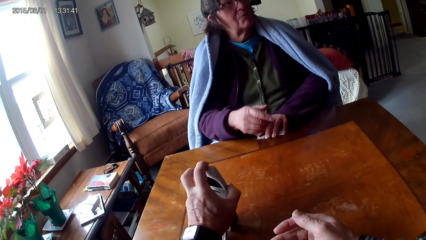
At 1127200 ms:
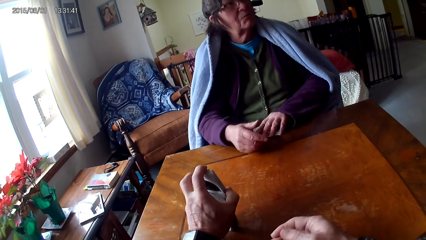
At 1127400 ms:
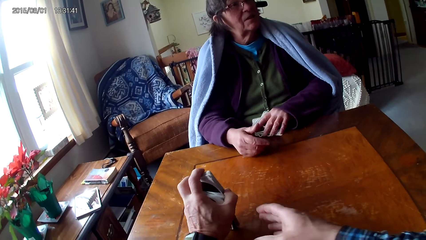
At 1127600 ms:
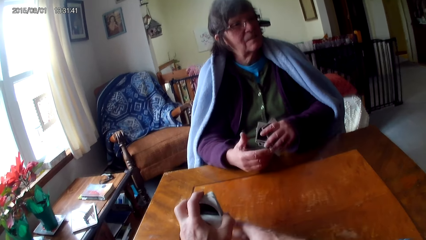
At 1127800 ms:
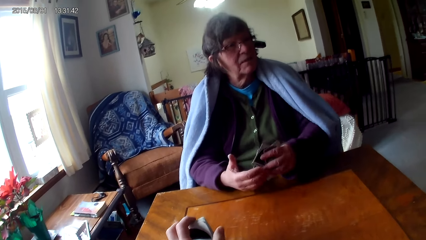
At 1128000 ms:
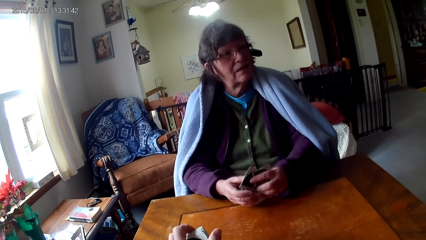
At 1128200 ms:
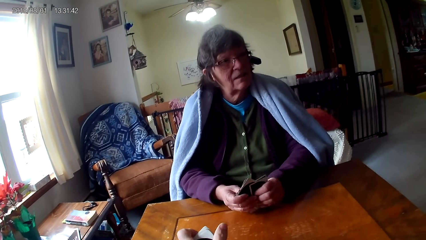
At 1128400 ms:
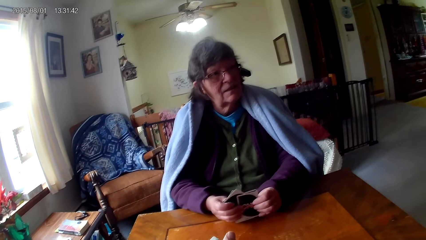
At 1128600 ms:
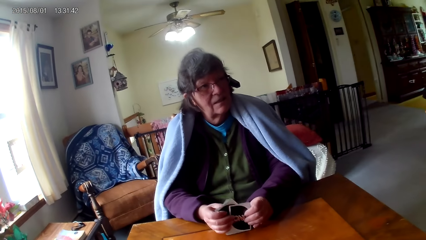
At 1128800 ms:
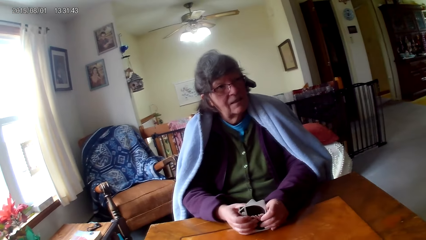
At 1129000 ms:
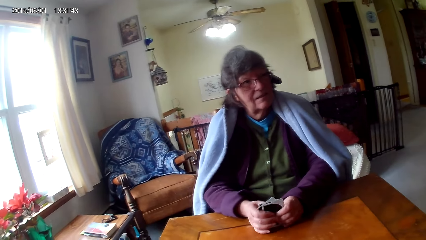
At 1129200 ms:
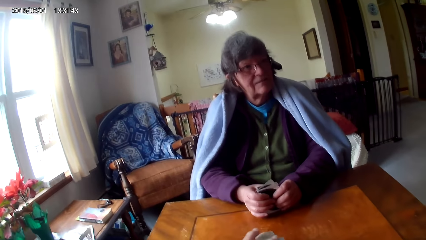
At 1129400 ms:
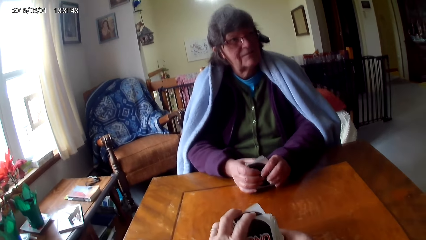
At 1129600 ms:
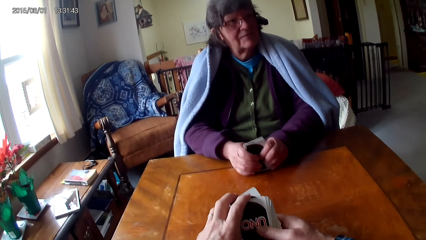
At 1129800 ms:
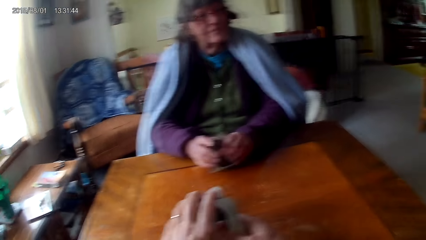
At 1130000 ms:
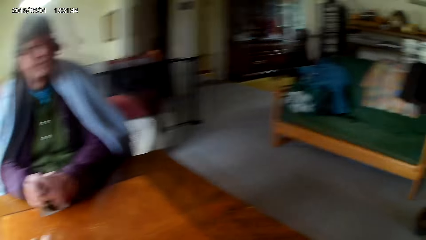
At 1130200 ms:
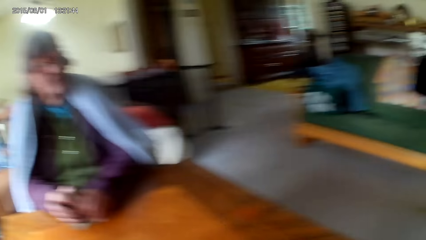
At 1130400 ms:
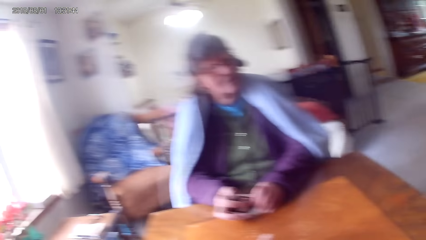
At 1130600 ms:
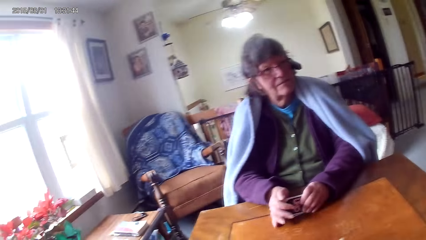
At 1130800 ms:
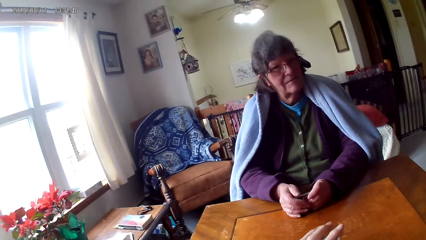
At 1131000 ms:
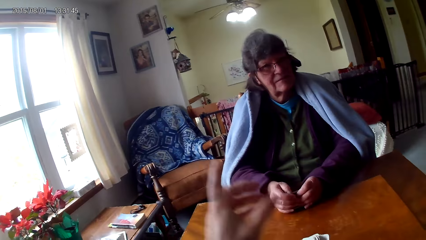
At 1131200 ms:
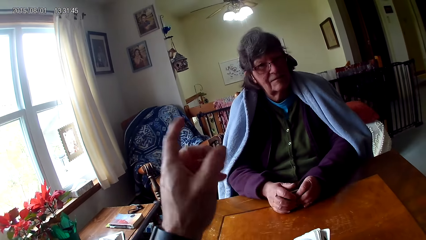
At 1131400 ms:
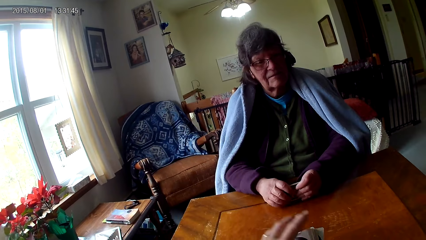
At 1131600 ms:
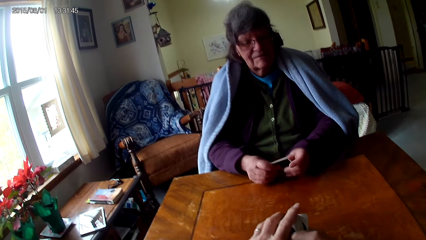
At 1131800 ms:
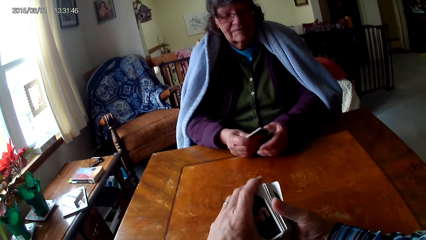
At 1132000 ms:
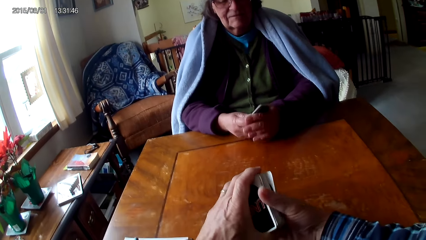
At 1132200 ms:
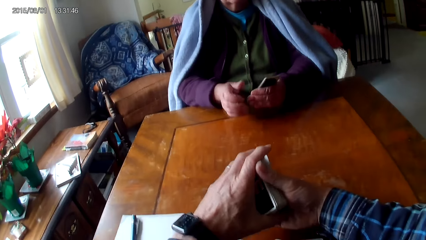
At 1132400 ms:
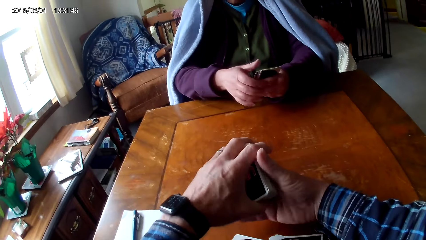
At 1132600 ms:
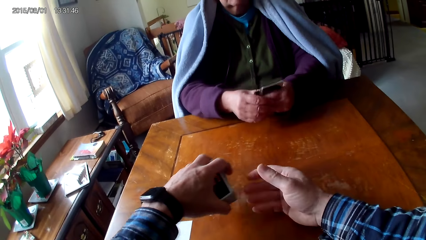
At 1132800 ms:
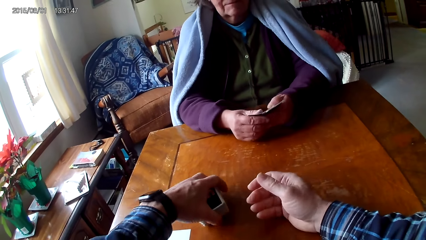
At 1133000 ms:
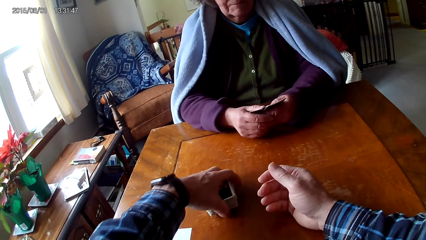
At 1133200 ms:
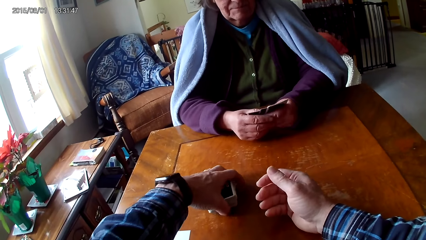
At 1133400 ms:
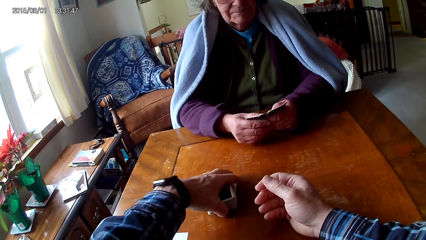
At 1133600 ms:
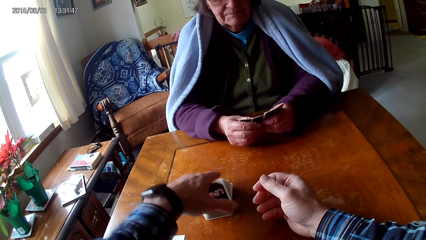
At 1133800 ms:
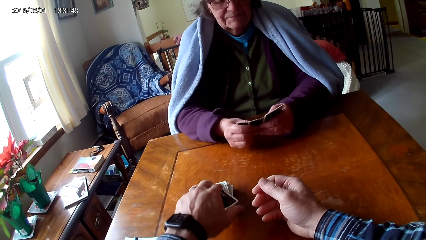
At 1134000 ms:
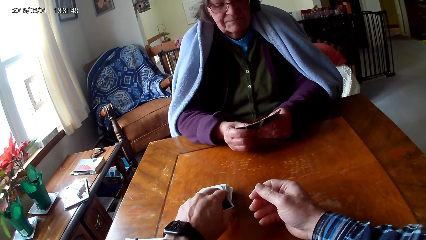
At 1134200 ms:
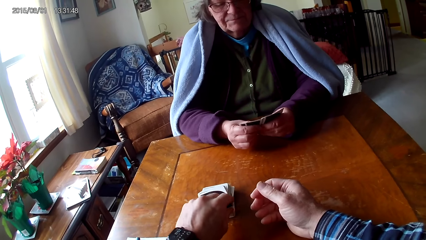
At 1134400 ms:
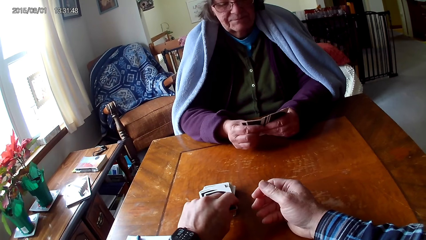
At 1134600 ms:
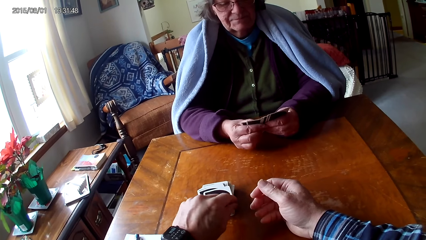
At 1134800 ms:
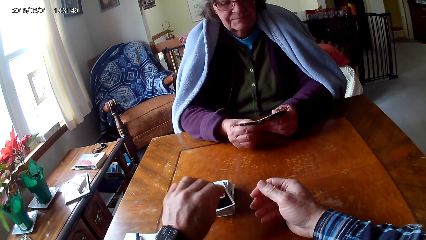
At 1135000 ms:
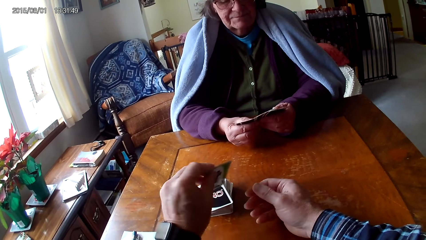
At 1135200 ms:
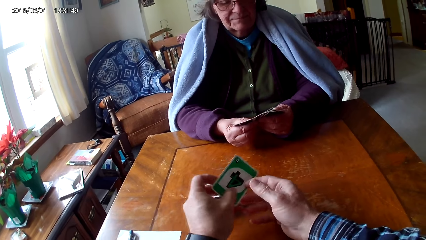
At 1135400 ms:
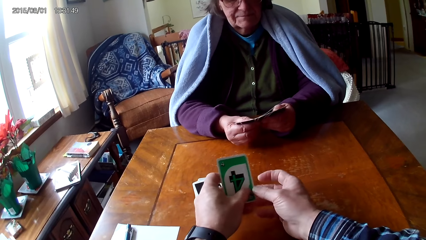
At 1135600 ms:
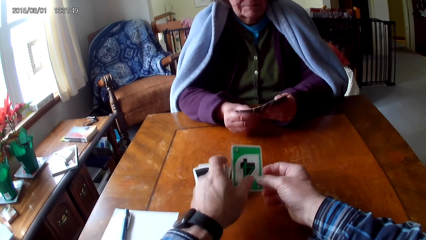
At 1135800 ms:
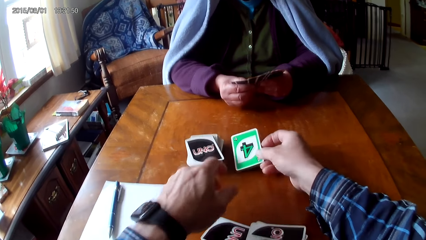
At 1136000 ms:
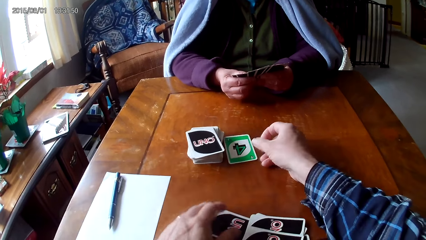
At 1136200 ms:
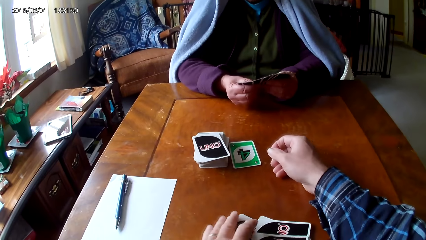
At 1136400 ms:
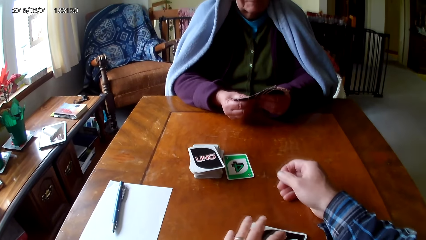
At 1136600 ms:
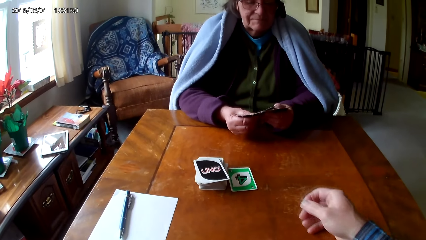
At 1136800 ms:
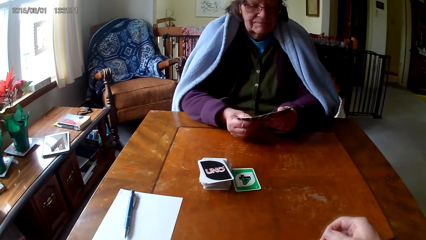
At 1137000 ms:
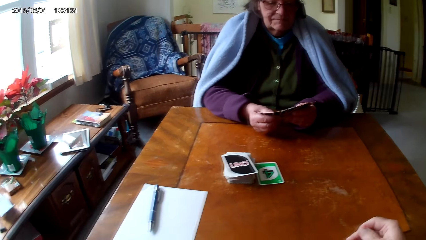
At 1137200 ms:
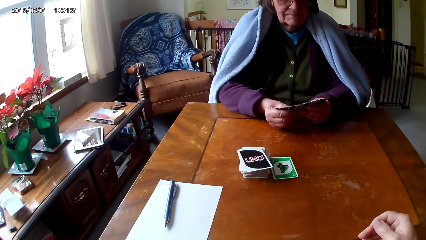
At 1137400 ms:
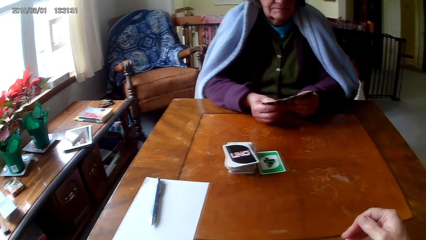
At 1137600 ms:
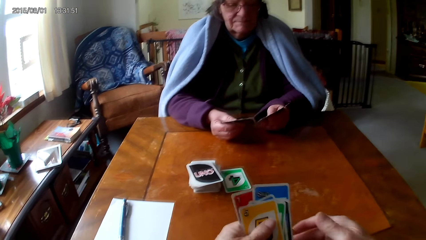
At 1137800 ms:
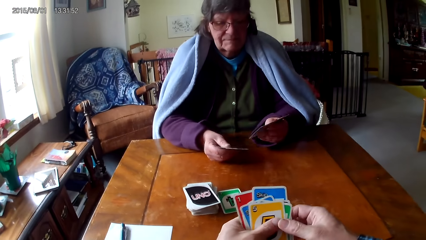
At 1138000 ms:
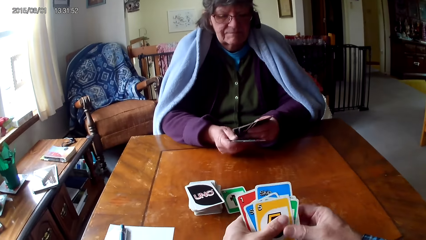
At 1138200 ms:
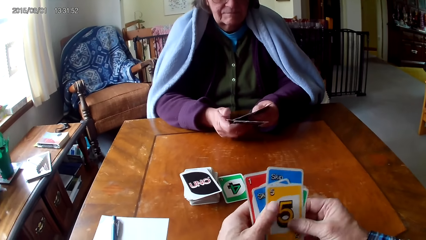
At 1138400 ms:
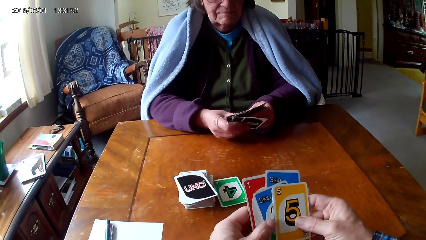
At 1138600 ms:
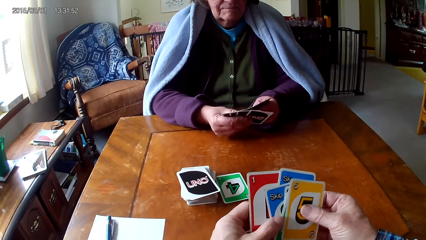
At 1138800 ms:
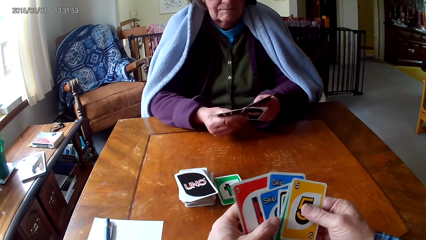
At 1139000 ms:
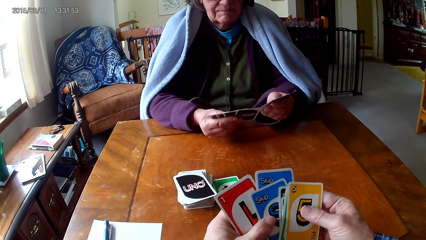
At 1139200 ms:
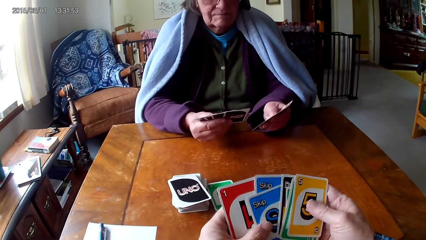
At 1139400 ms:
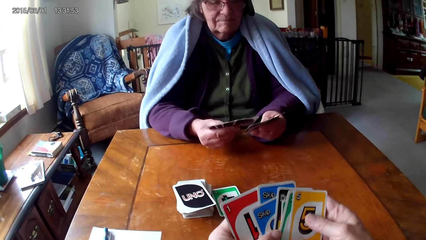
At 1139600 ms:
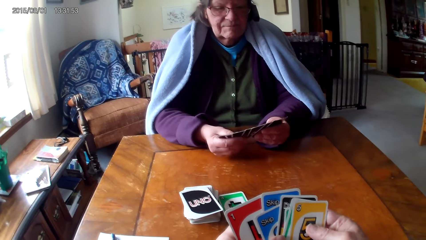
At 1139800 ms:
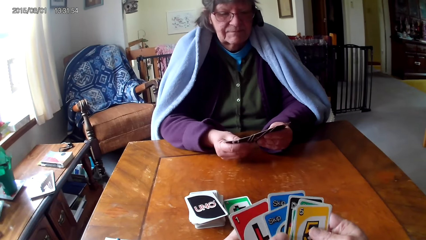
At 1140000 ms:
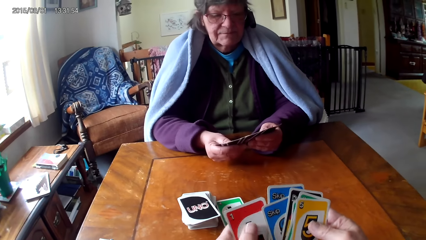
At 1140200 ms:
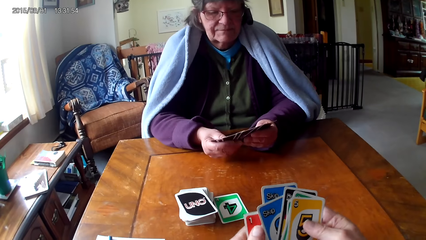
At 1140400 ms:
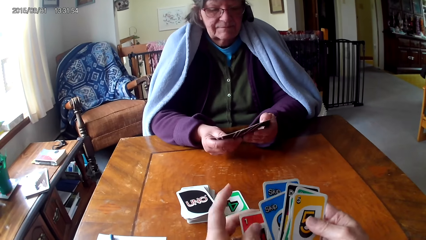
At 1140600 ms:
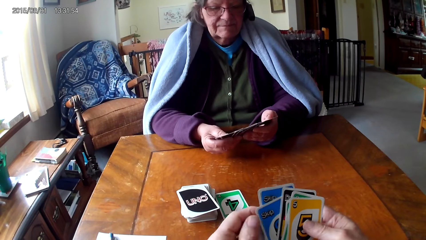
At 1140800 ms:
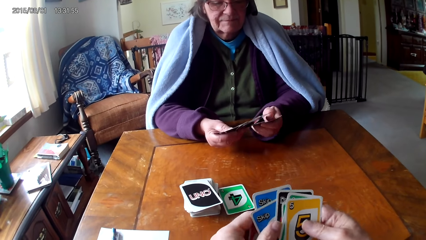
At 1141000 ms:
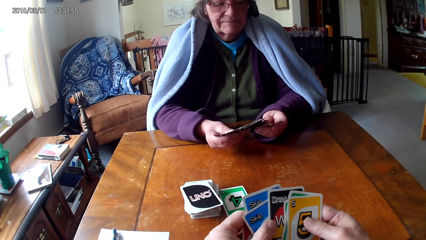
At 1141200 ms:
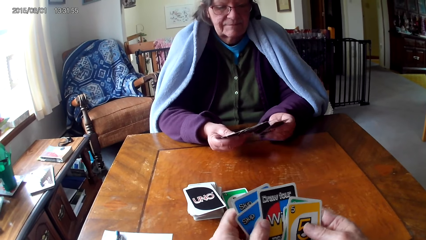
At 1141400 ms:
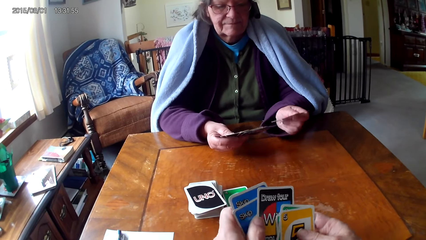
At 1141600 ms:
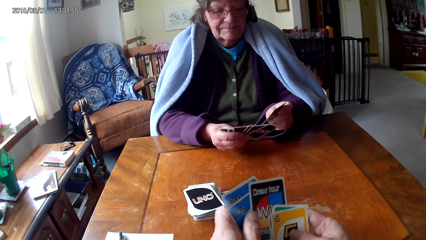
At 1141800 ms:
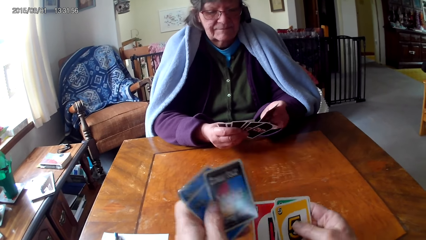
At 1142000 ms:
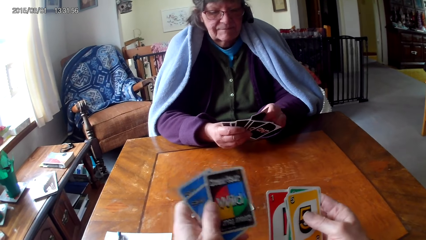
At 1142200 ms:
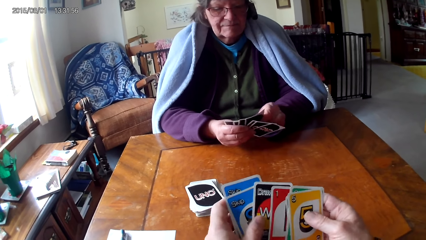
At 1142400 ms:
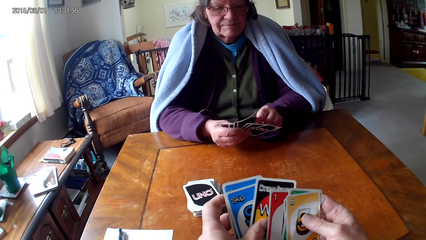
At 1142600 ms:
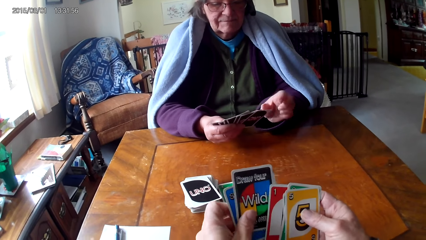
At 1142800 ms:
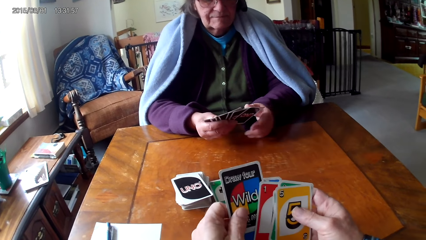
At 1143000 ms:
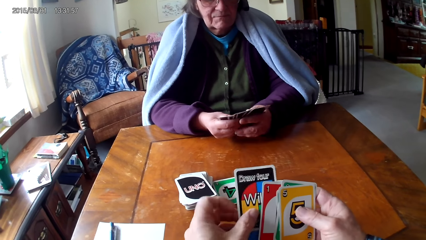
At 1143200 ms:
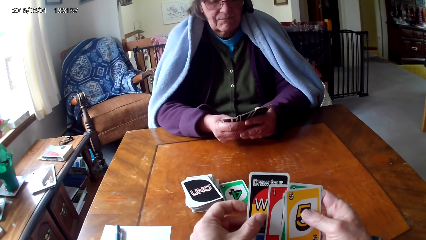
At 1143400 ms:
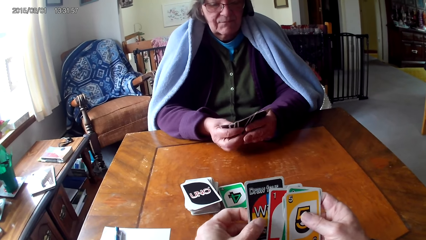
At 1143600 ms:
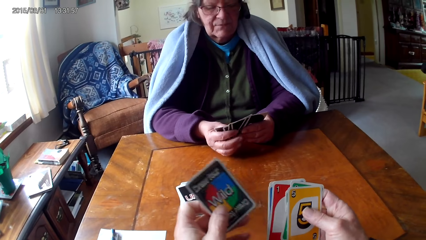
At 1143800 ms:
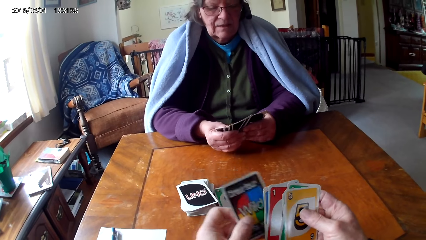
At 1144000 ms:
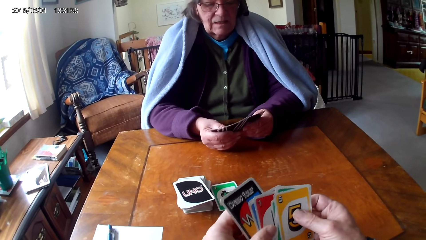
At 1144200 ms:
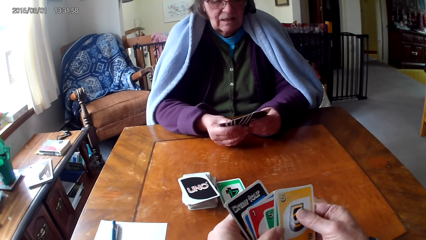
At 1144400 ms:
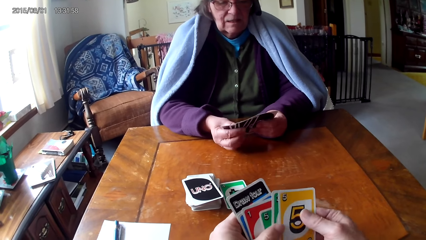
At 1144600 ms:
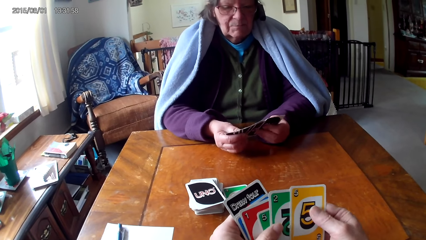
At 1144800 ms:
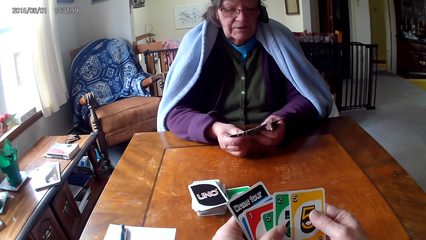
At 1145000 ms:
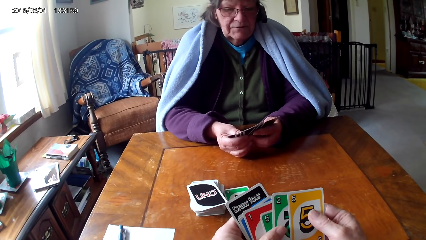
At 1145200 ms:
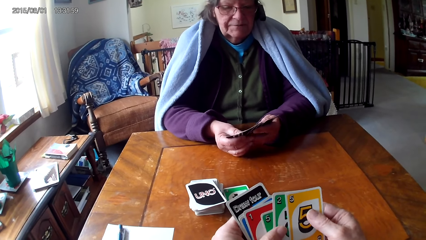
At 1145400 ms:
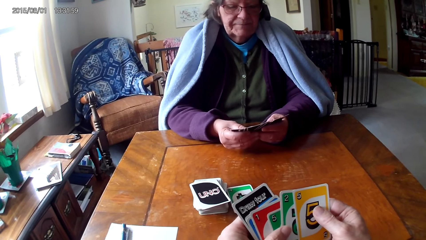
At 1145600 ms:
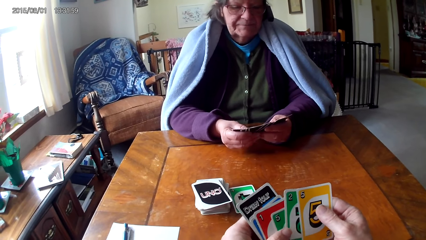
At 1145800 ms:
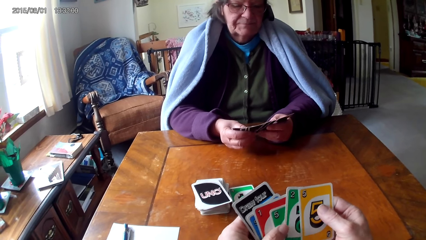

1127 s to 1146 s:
The camera wearer talks to the woman. They hold cards on a table with hands. The woman picks up cards on the table, holds the cards on the table with hands. The camera wearer moves a hand. They hold the cards with hands. They put down the cards on the table. They pick up a card on the table. They hold the card with hands. They put down the card on the table. They pick up cards on the table. They hold the cards with hands. The woman arranges cards with hands. The camera wearer reshuffles the cards. They arrange the cards with hands.
